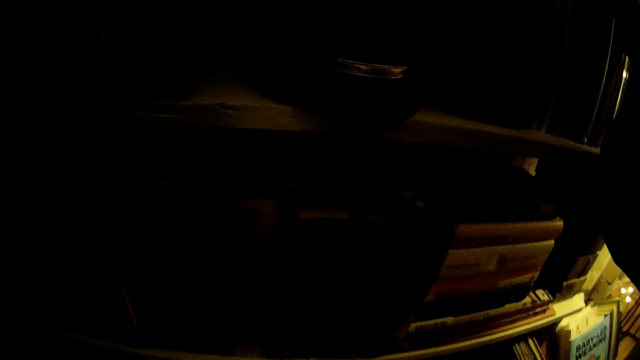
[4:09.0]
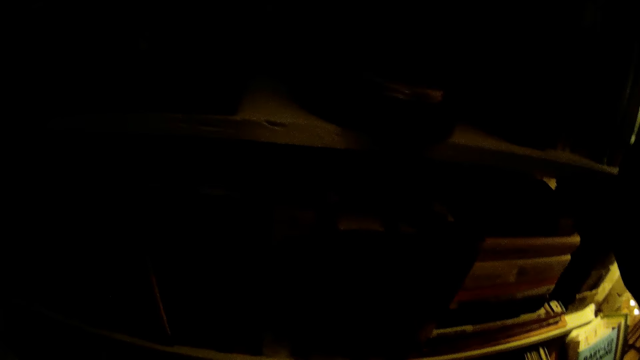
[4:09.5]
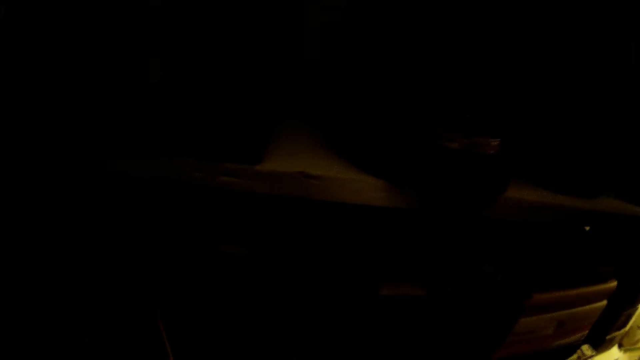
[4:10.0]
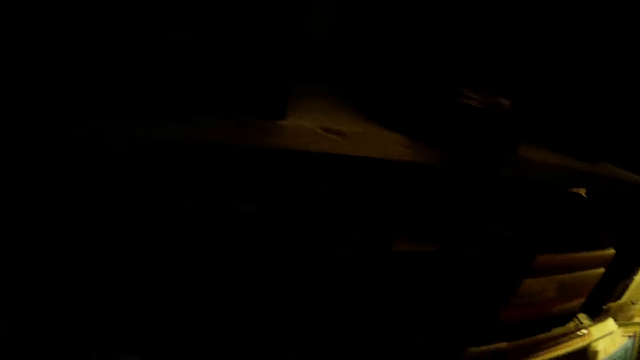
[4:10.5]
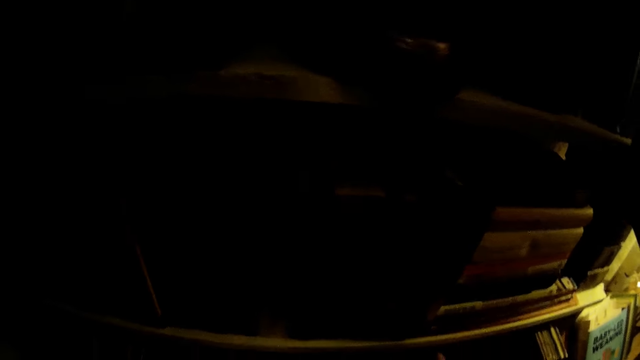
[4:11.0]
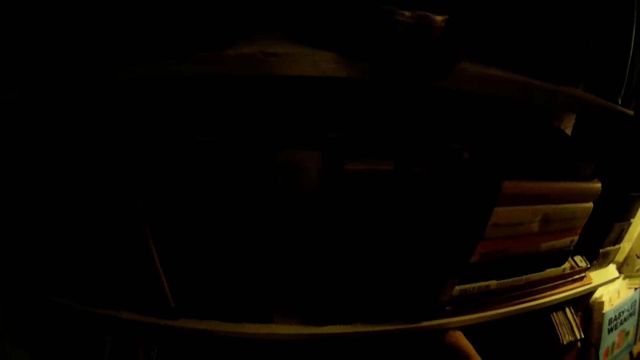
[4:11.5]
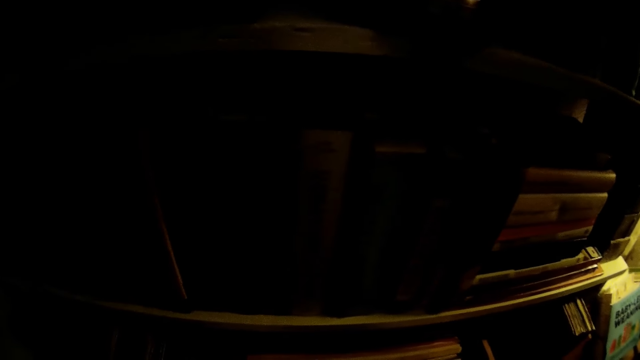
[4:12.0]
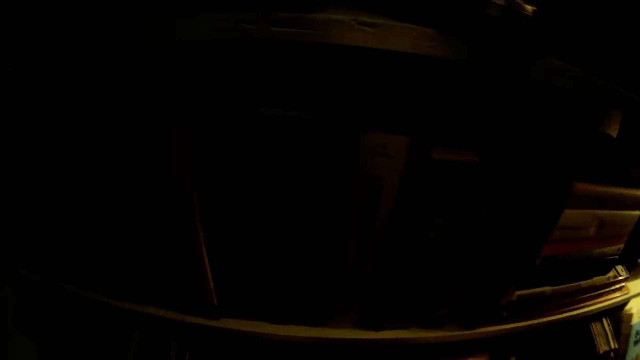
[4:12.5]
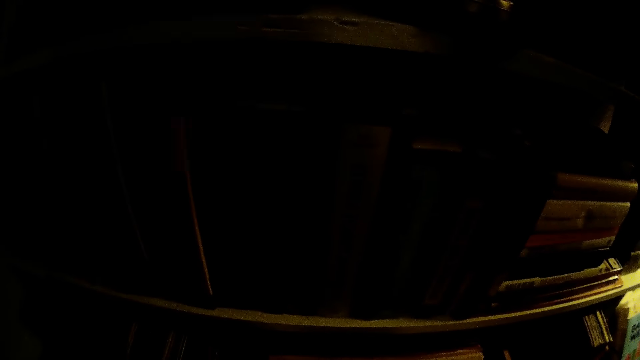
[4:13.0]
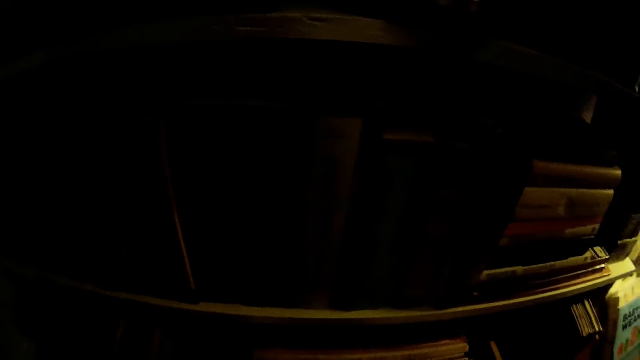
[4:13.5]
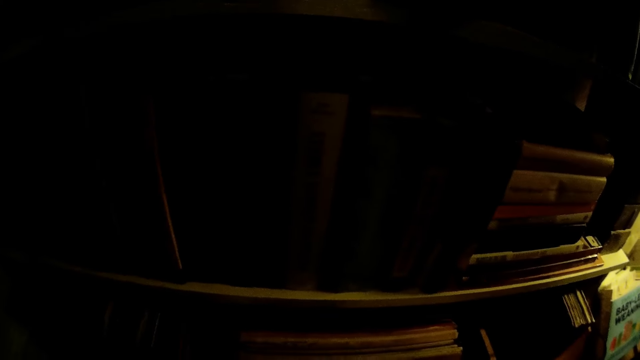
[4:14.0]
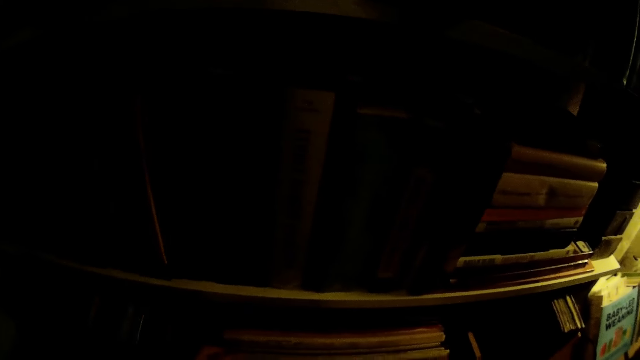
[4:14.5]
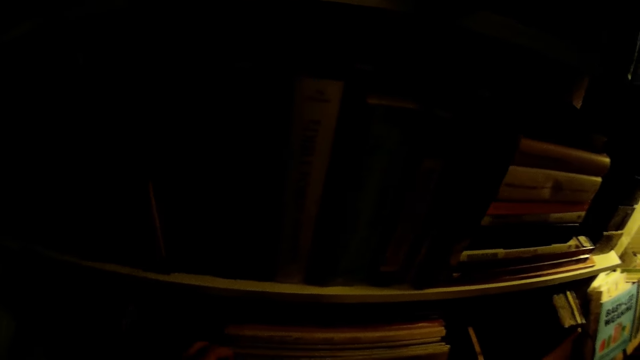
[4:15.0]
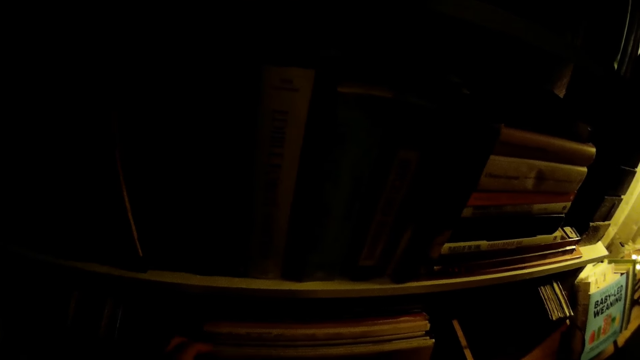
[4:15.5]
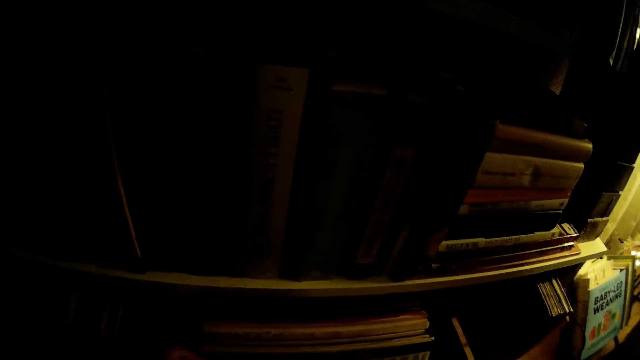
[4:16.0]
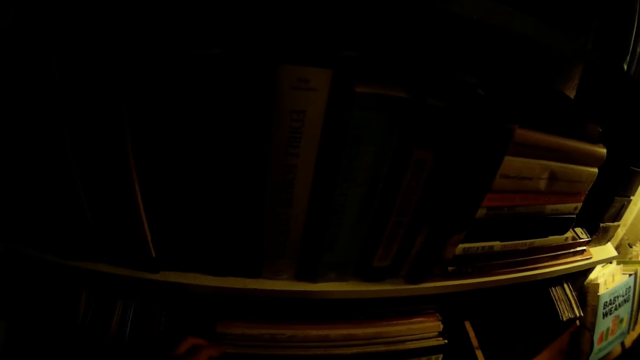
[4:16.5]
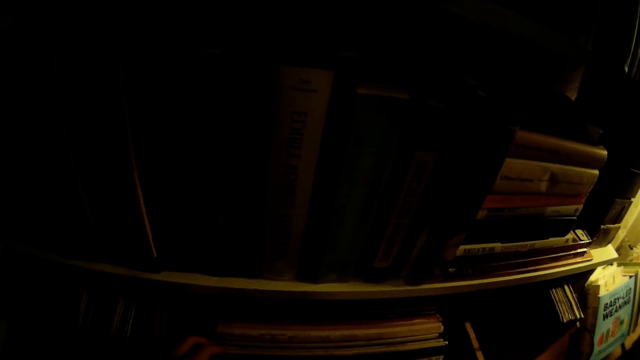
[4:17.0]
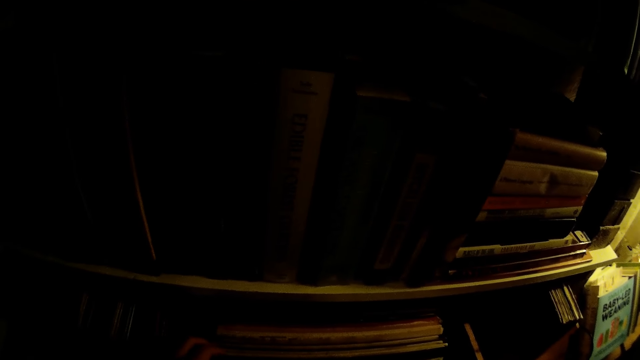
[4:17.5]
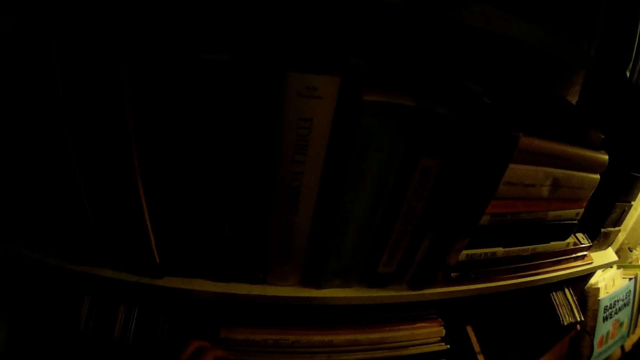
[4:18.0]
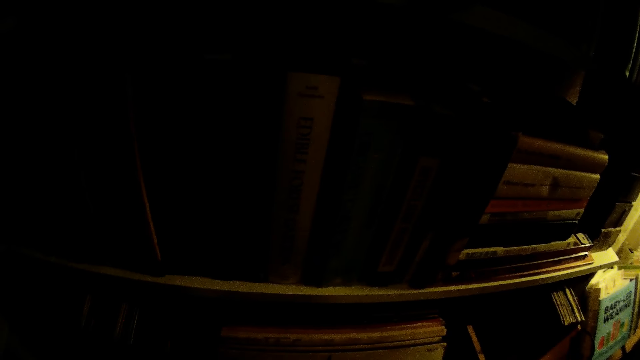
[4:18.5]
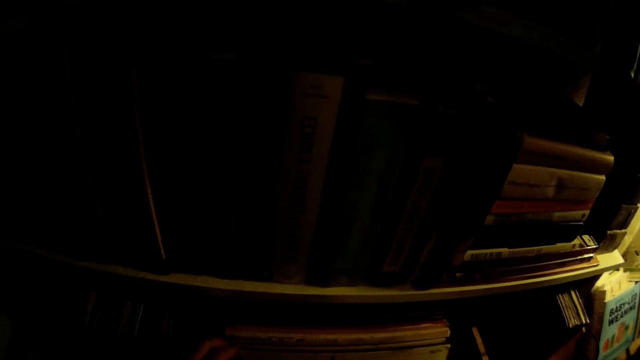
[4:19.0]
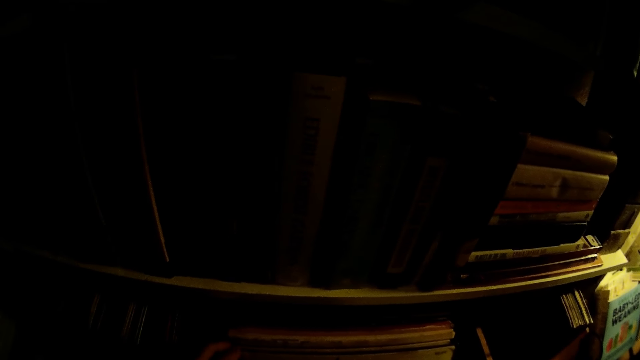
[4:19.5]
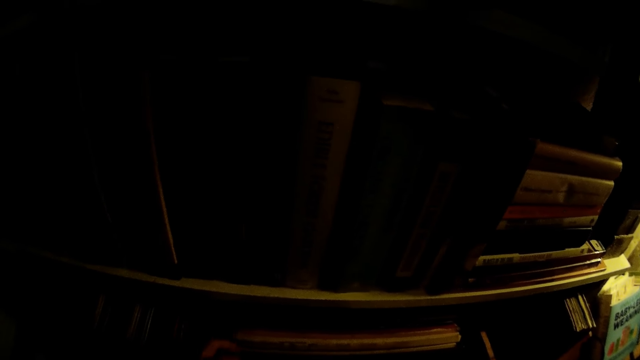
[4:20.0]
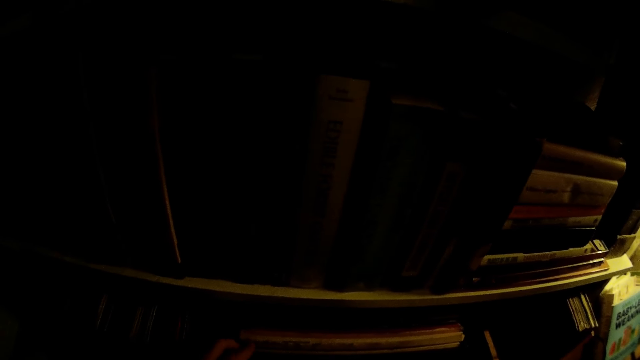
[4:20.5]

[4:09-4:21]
The camera wearer looks through the music tapes in the drawer with her left hand.

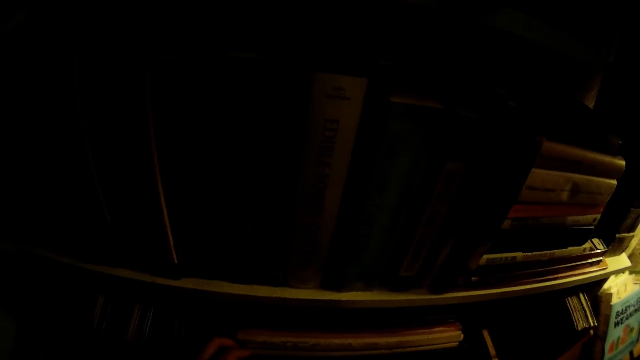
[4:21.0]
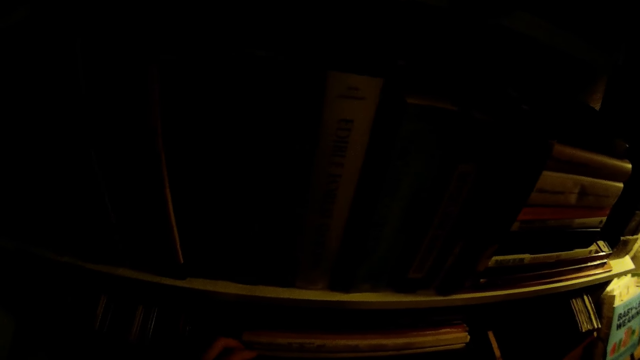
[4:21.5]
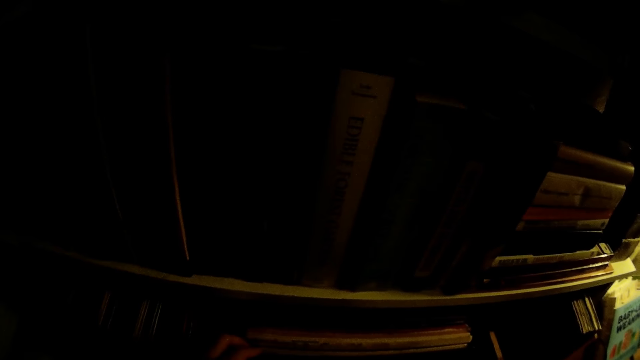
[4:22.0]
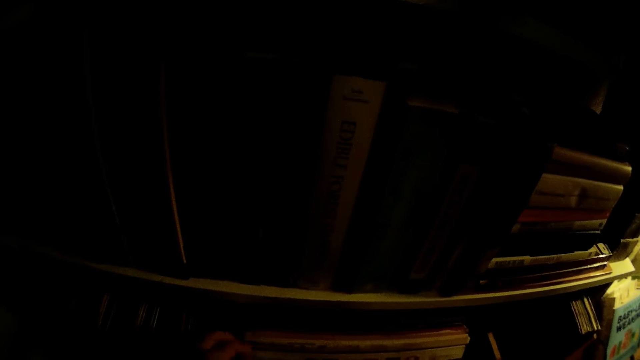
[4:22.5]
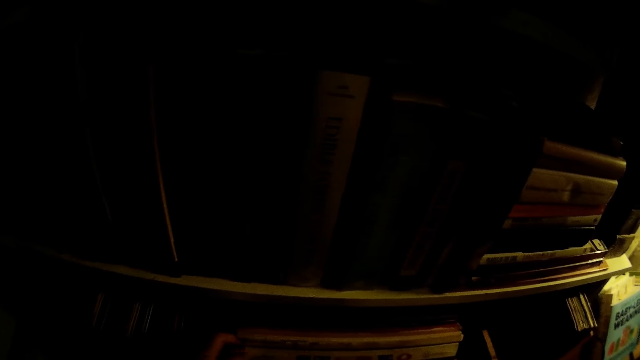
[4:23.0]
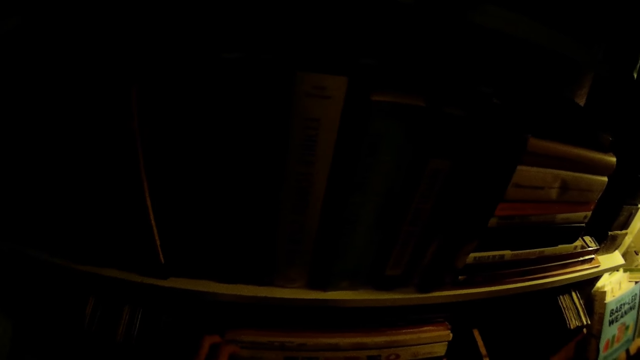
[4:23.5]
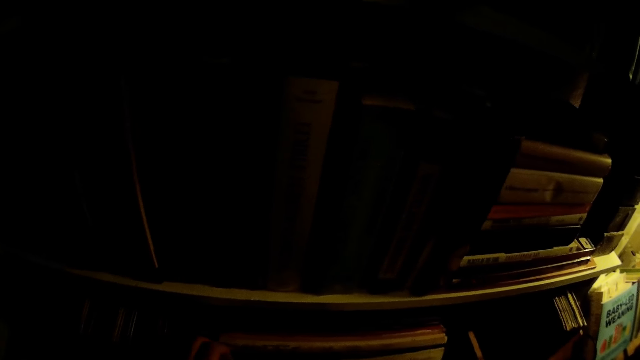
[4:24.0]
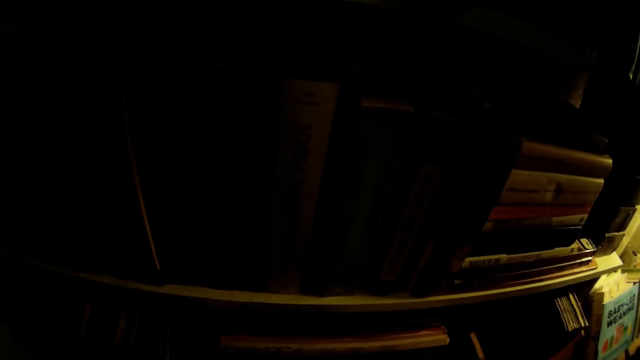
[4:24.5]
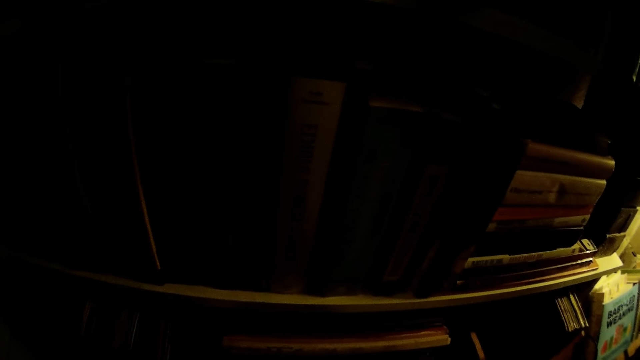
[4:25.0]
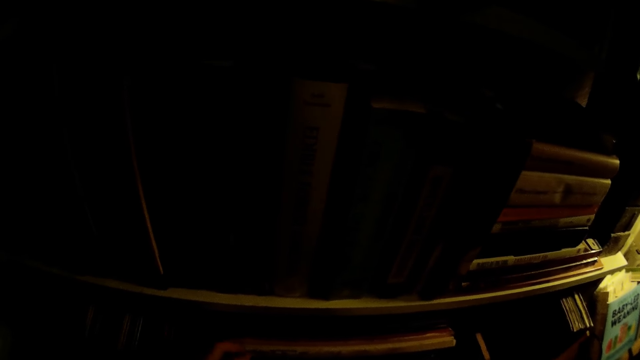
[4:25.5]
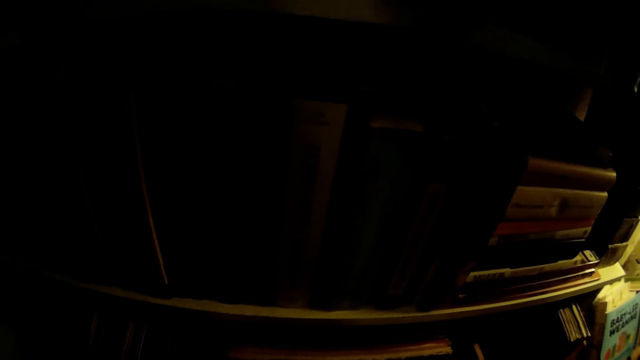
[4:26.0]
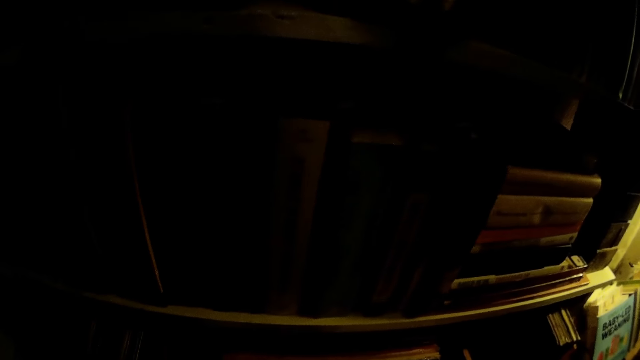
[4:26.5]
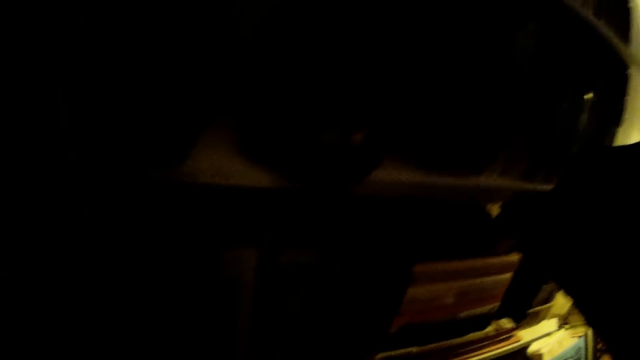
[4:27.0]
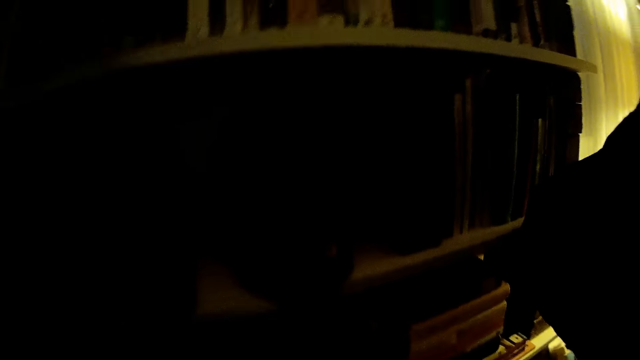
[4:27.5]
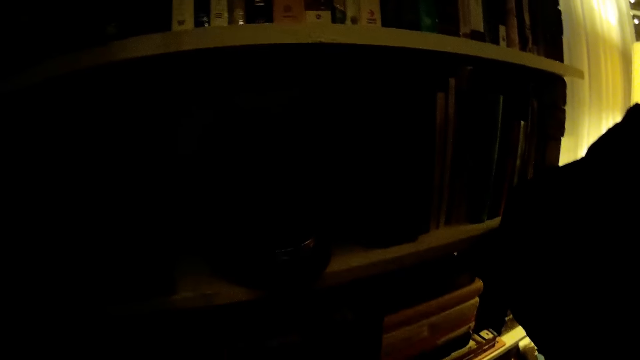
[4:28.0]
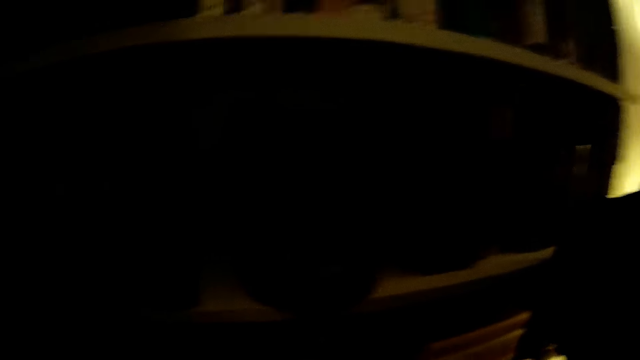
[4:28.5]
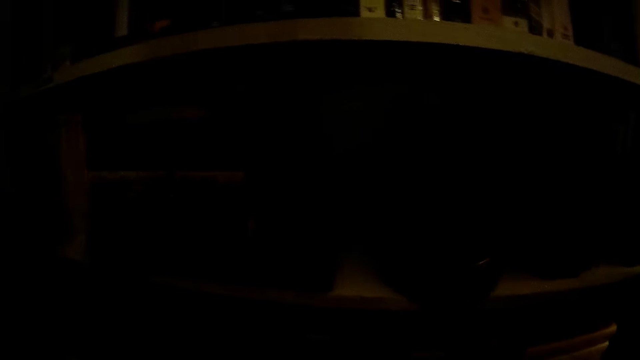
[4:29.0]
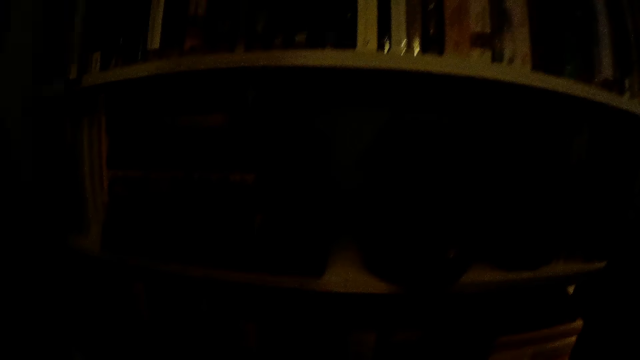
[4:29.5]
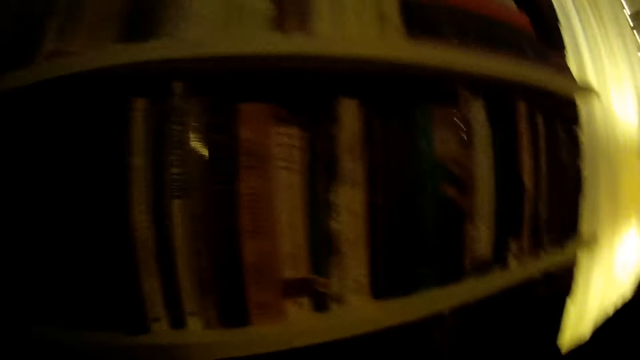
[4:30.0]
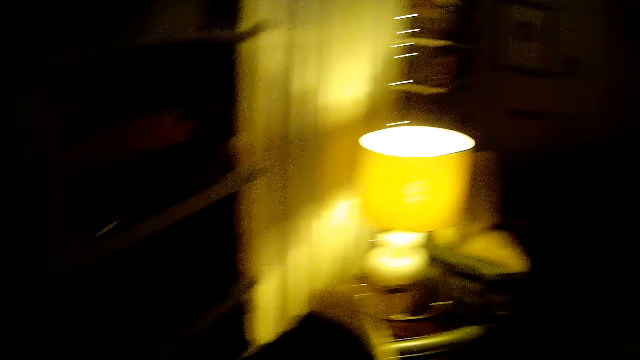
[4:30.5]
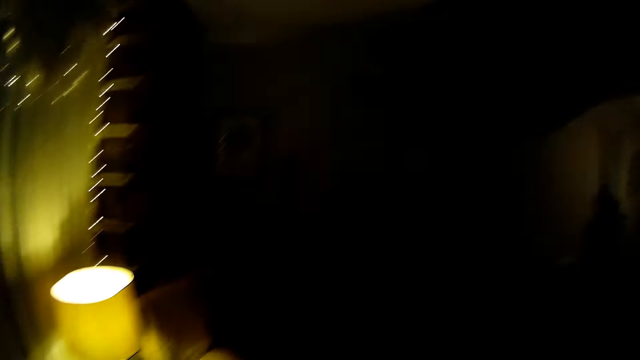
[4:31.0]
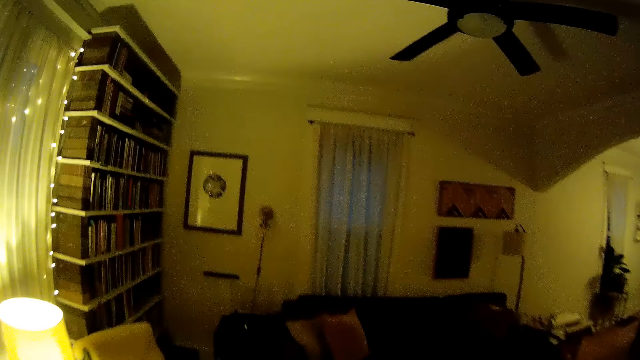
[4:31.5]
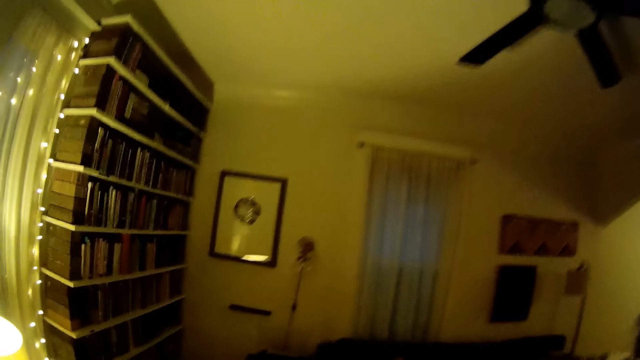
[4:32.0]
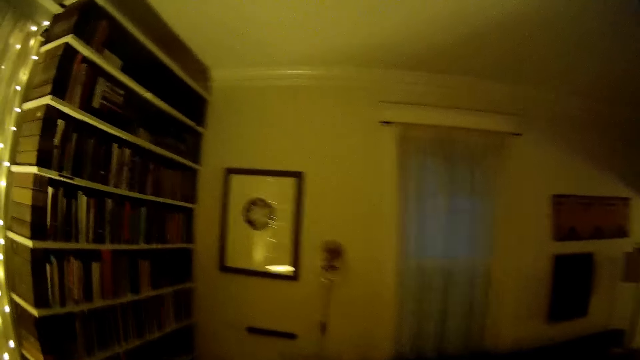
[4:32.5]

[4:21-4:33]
The camera wearer walks.
